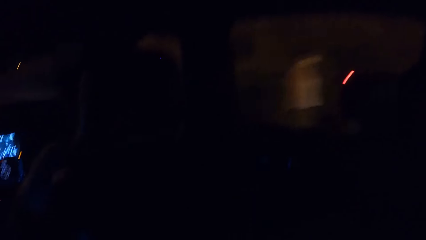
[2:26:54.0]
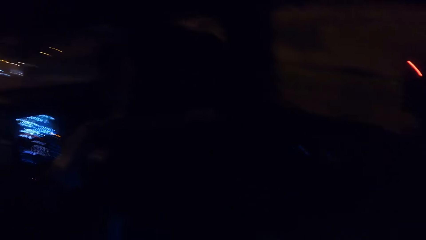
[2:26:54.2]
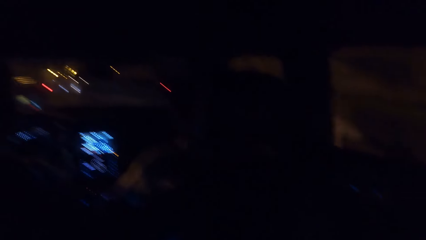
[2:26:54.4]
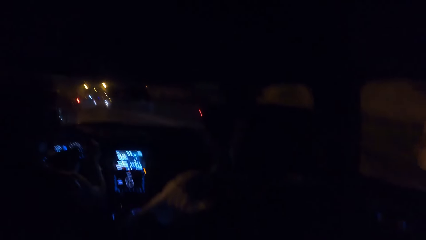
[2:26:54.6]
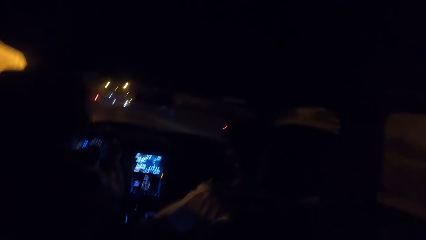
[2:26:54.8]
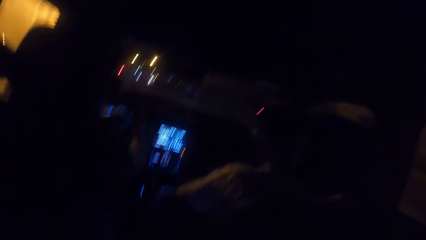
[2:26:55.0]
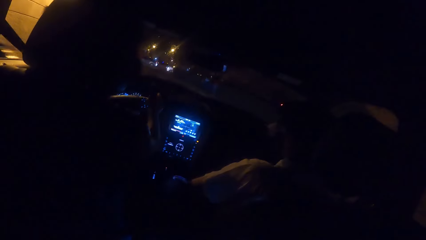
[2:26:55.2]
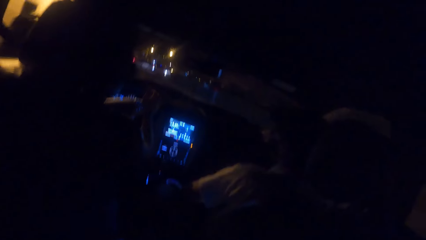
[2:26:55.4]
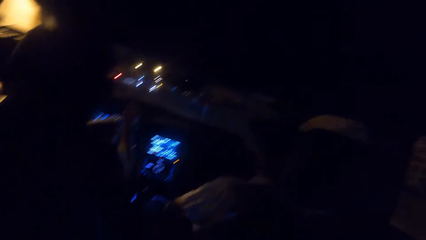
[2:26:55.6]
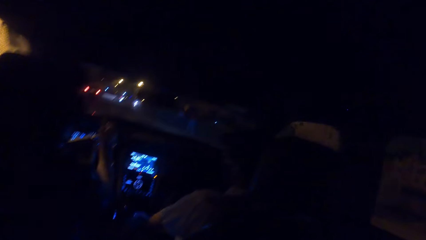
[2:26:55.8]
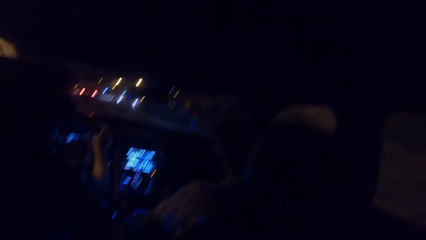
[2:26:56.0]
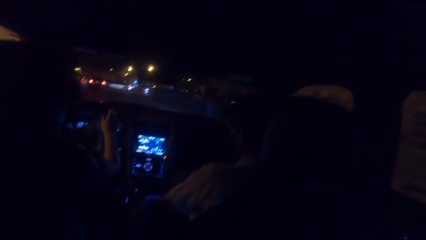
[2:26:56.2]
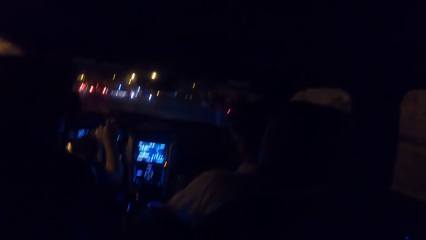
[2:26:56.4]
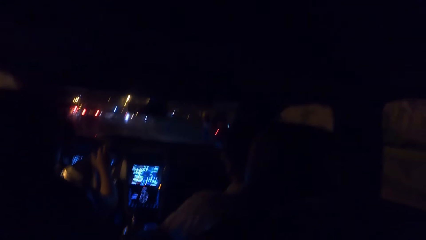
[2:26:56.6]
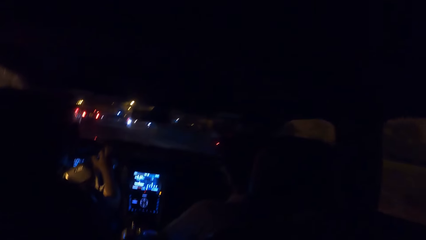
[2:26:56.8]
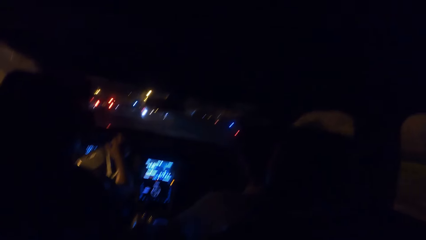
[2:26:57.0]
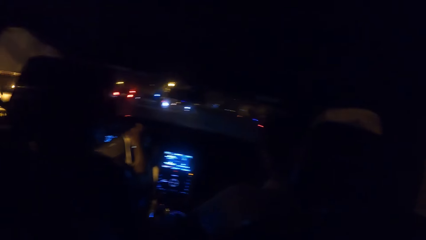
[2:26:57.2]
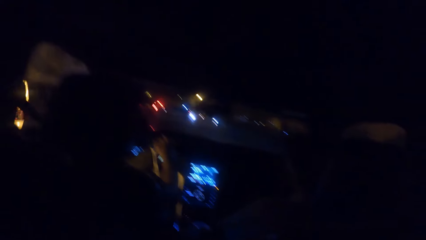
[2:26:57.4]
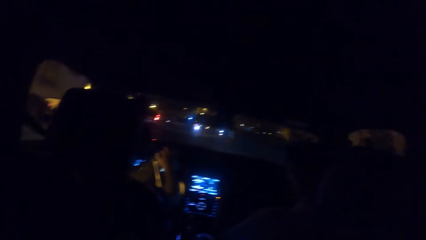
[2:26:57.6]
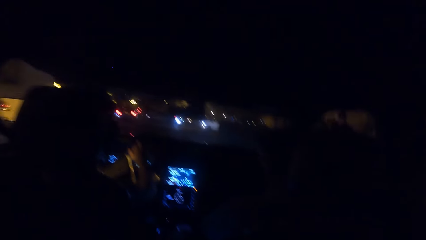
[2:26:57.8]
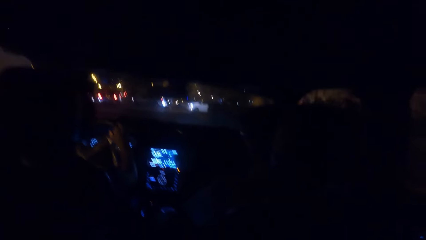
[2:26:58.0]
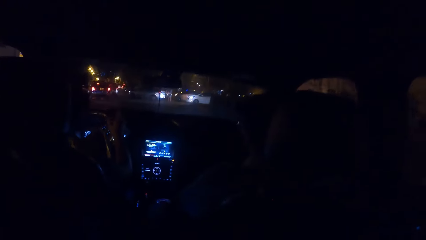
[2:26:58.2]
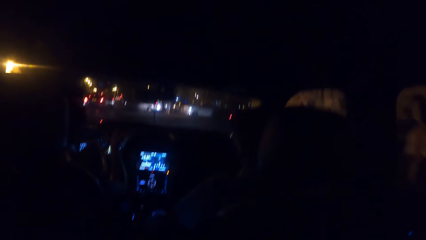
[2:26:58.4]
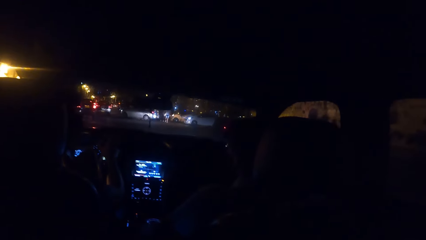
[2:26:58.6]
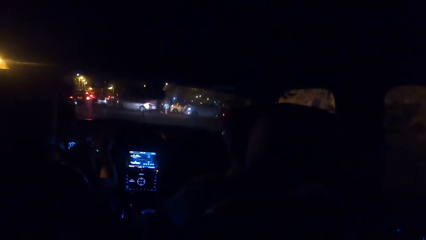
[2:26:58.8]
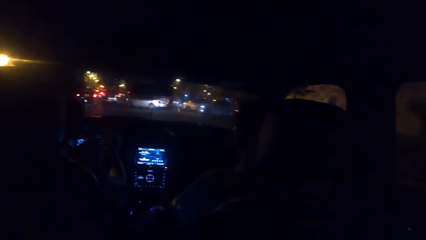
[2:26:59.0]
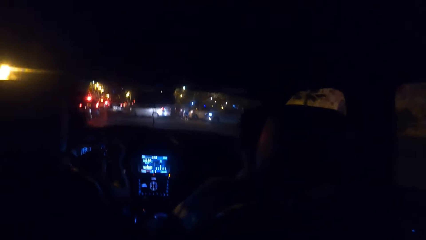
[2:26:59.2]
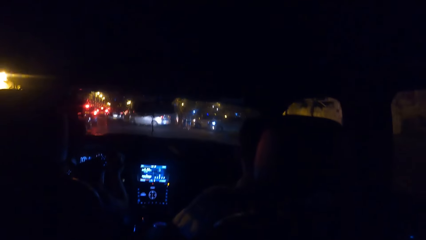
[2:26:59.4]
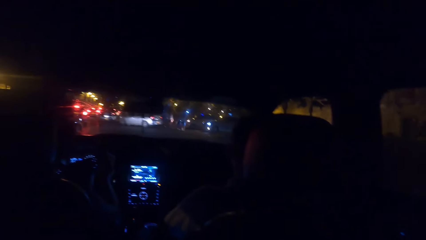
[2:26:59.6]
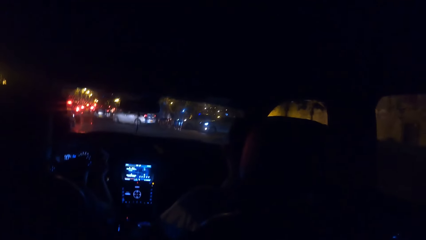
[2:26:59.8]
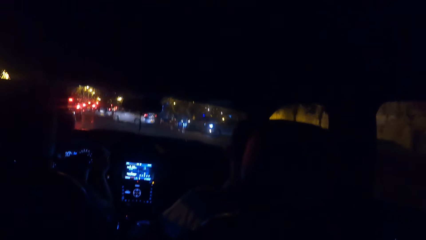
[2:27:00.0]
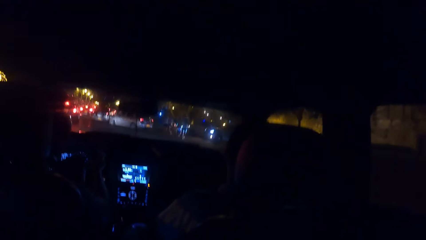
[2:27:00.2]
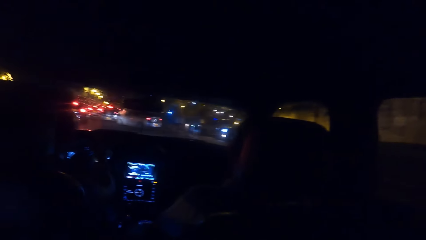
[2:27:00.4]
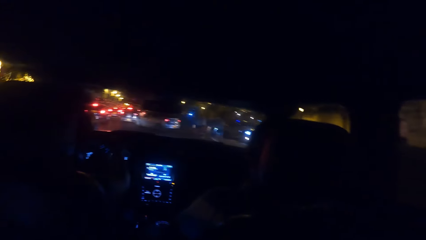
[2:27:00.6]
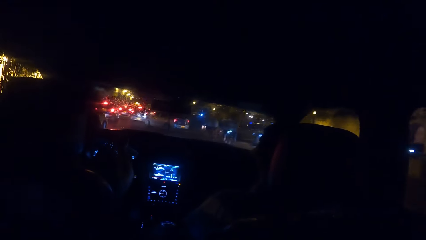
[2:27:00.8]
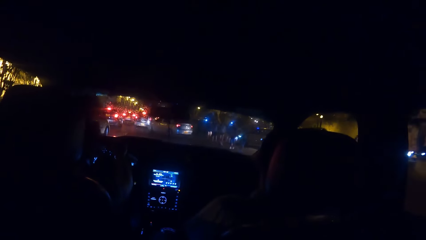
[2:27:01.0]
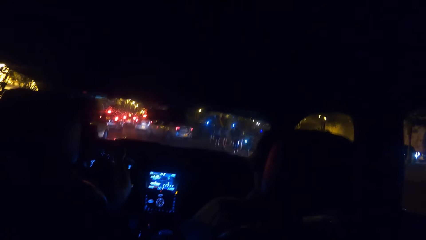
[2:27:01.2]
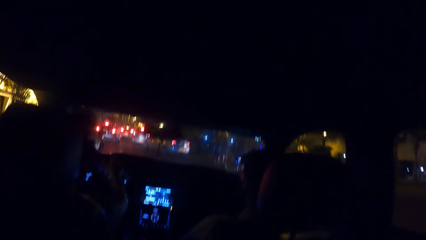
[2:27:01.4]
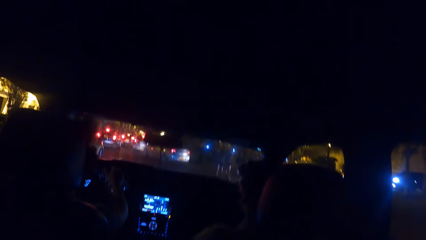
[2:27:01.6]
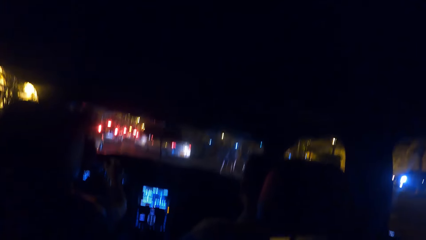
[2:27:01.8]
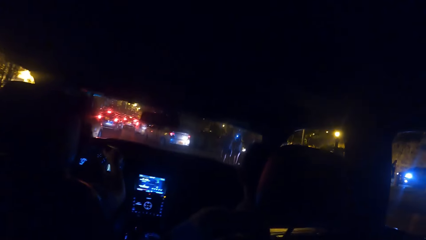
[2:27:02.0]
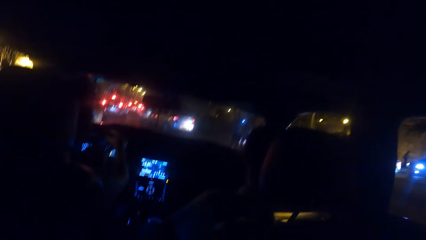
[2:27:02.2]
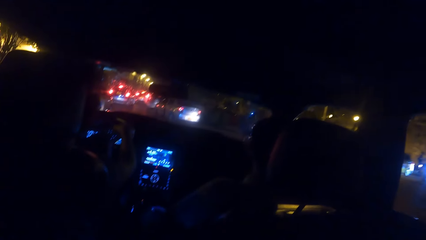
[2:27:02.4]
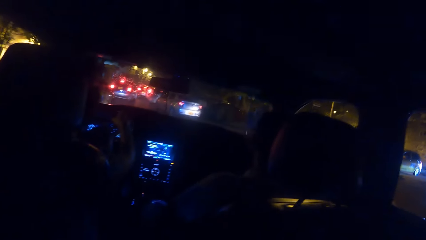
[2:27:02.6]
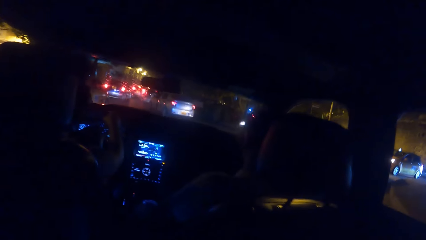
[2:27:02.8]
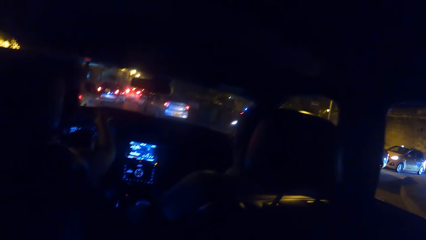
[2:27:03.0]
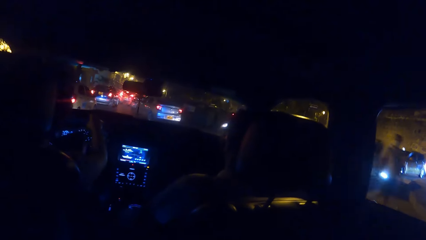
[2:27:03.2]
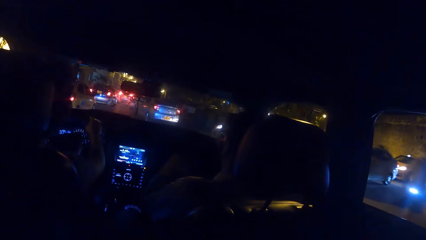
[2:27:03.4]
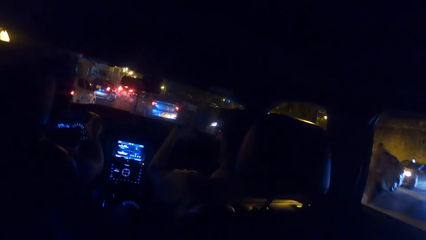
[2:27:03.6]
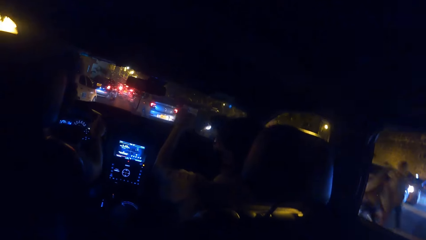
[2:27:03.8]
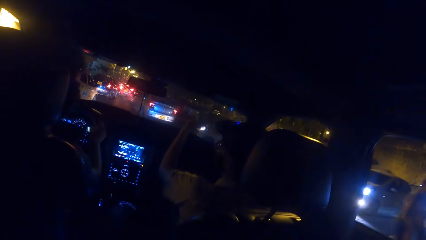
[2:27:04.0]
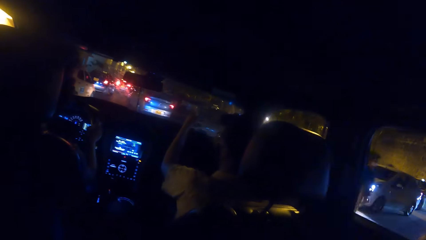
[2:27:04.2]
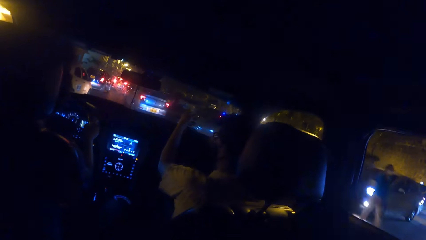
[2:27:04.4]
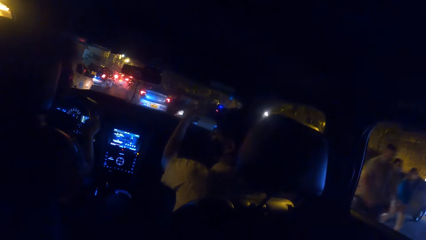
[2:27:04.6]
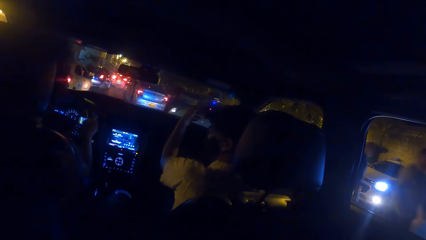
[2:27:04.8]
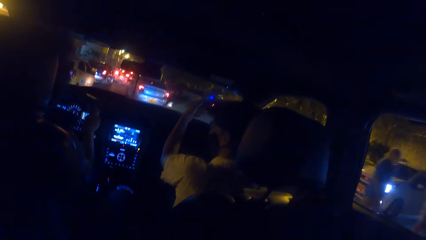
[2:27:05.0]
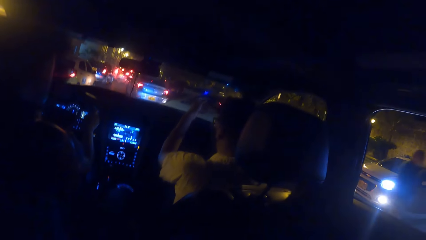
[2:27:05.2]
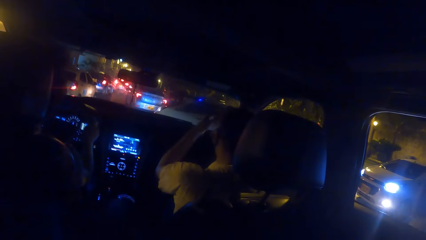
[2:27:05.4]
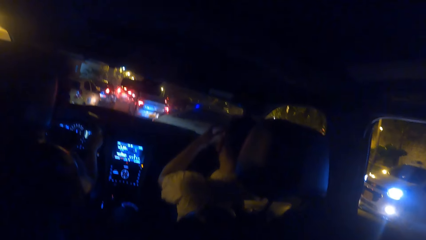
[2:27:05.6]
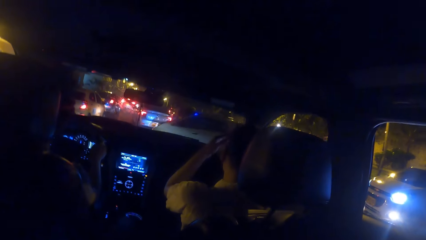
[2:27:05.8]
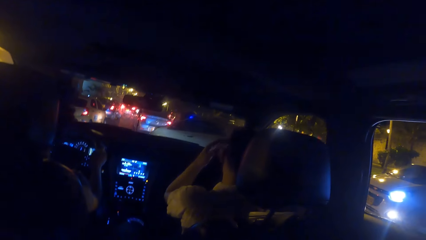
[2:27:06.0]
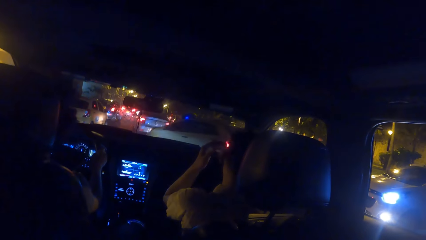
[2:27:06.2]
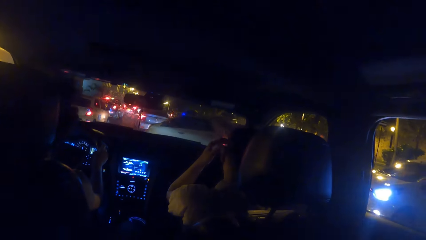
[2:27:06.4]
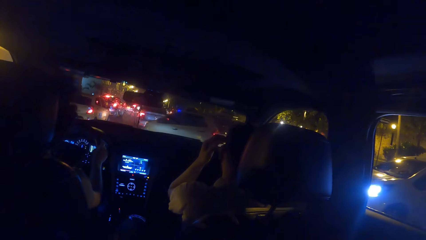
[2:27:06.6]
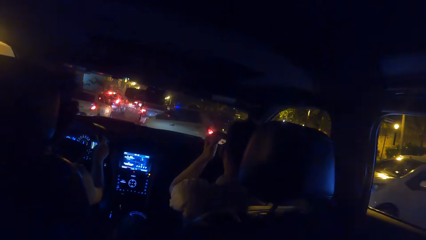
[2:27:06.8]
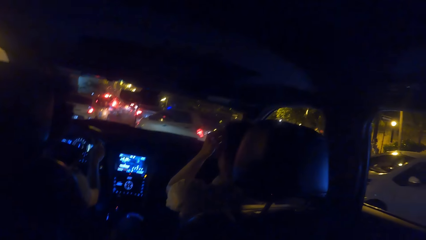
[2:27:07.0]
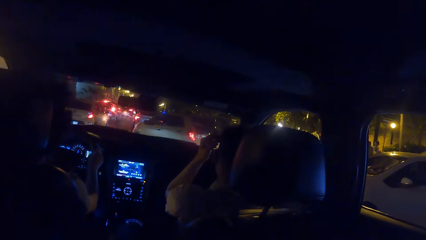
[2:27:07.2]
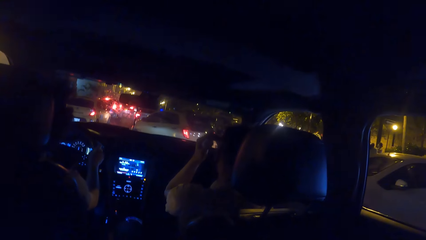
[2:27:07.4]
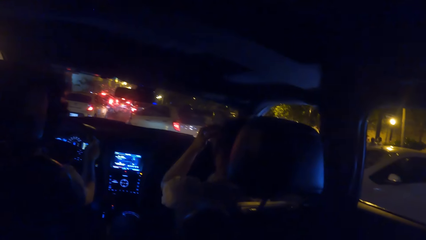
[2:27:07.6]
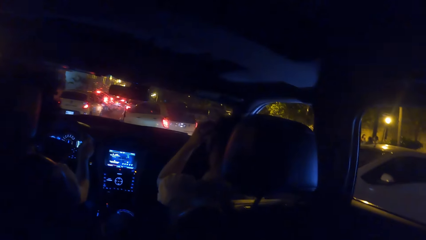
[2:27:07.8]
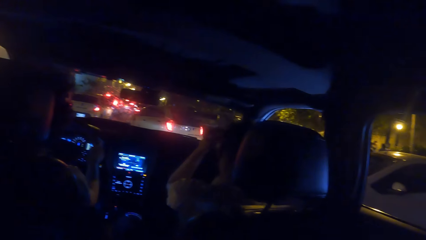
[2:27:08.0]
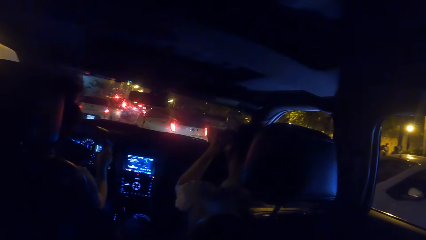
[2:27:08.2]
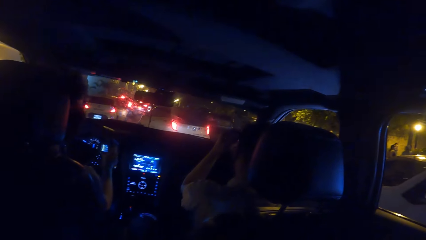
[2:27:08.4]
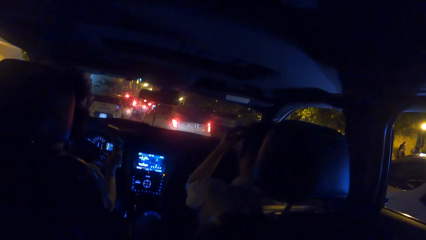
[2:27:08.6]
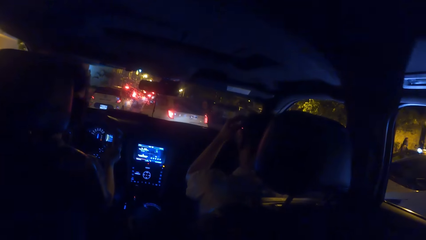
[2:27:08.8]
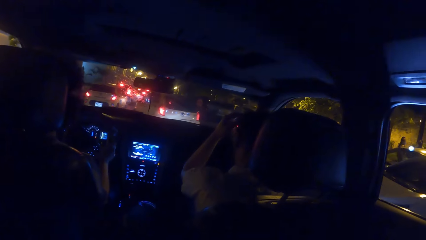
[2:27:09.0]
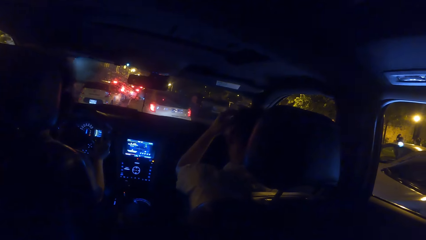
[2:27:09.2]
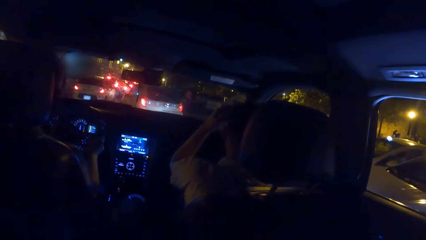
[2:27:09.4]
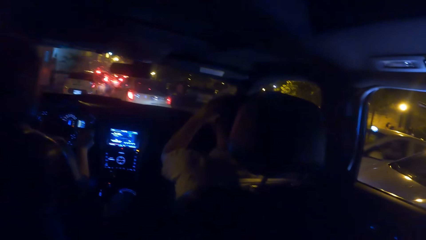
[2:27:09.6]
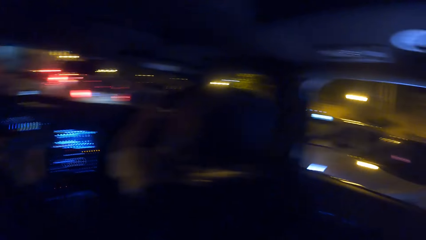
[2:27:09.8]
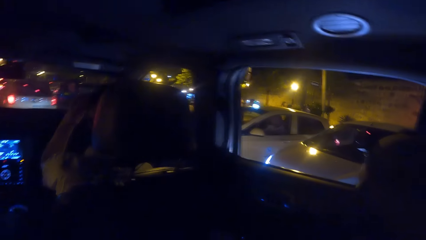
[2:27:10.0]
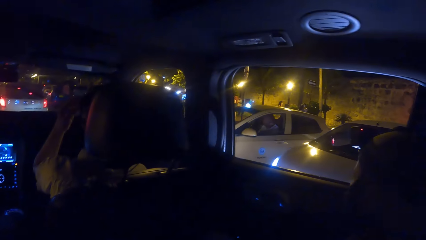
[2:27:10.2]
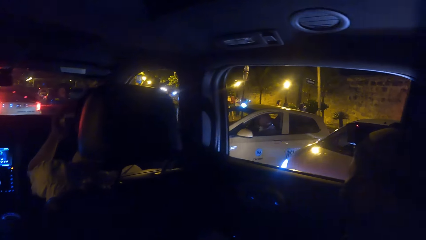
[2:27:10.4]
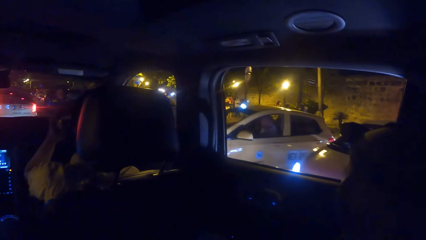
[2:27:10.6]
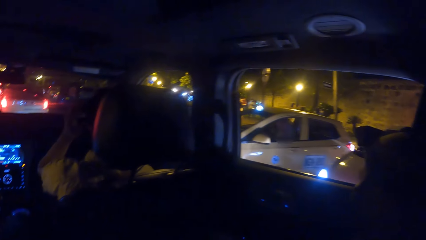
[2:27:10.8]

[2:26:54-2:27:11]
The camera wearer looks sideways outside of a car. They look in front of the car. A person points at a road ahead. A man touches a camera strap on his head with his left hand. The person touches his hair. Another man drives past a car. The camera wearer looks at cars outside. The person touches his hair.
